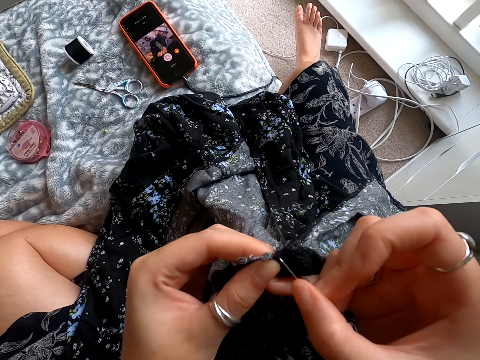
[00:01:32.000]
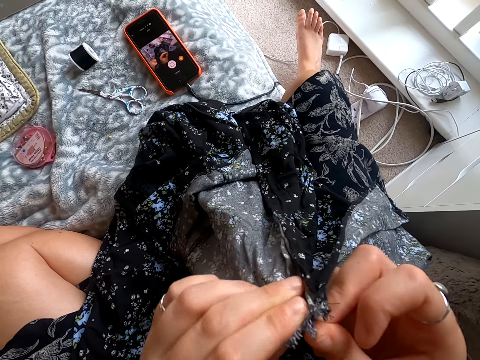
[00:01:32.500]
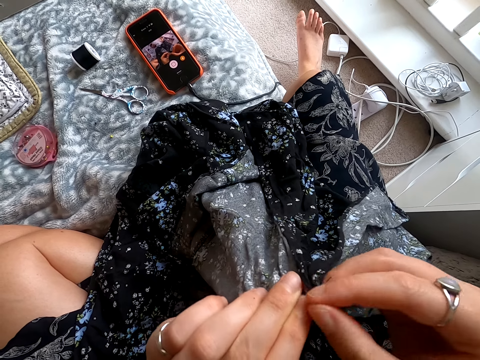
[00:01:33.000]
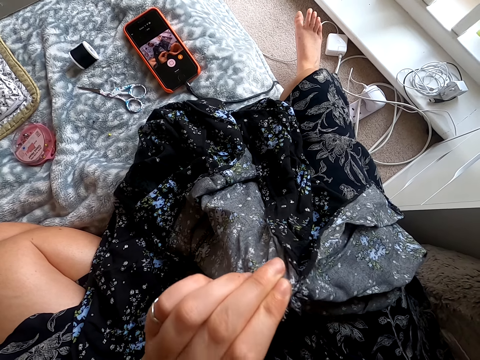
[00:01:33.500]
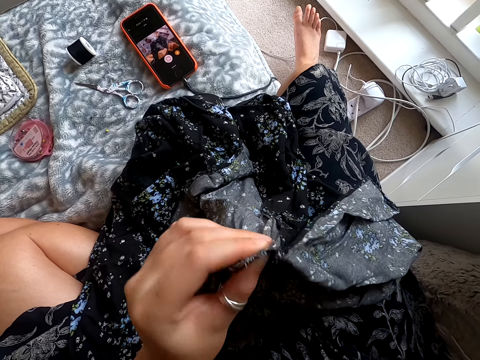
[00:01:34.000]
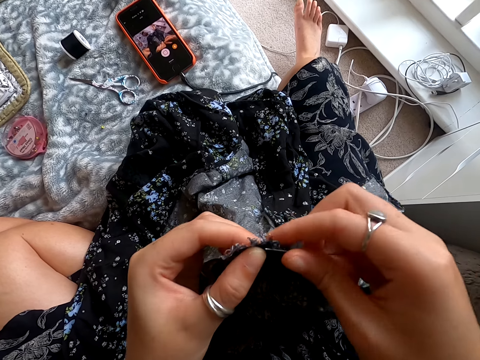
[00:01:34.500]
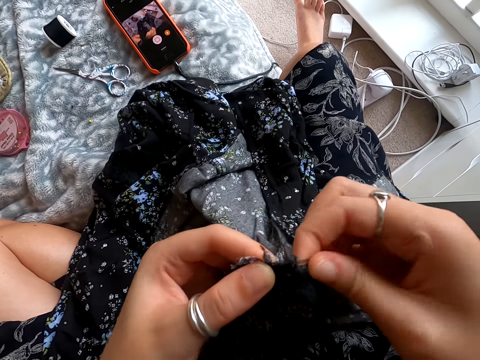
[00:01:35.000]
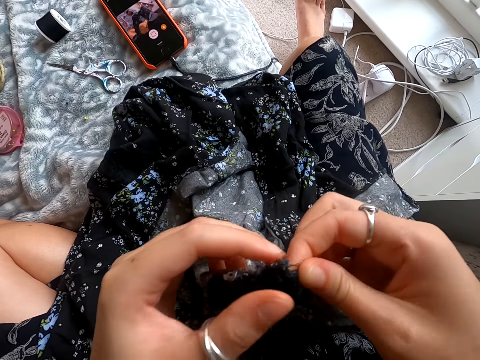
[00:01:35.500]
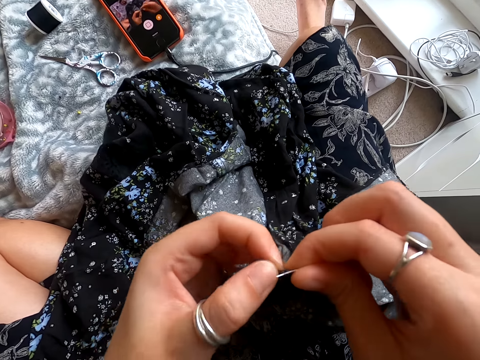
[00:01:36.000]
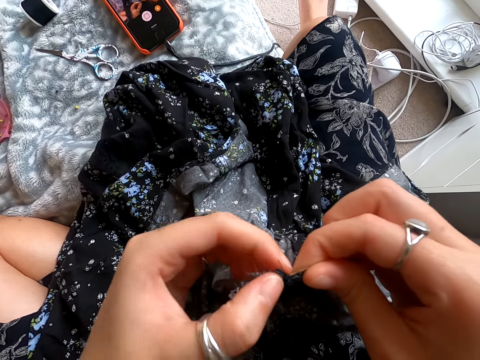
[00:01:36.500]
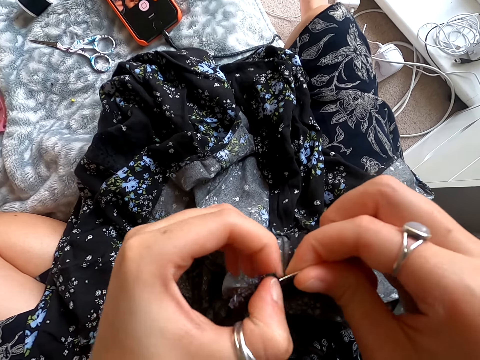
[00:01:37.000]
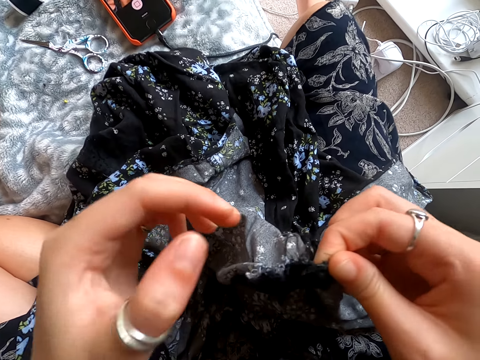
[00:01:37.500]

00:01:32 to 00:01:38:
The camera wearer sews the dress. They pull the needle with thread. They remove the thread from the dress.

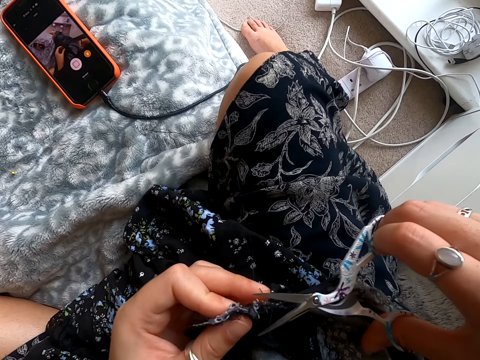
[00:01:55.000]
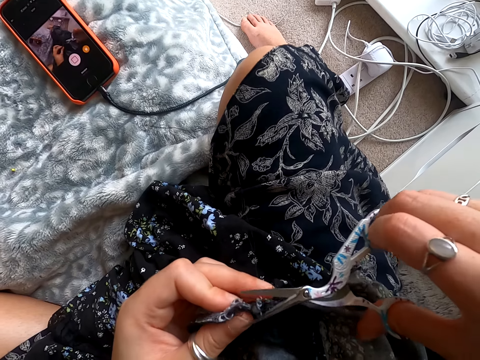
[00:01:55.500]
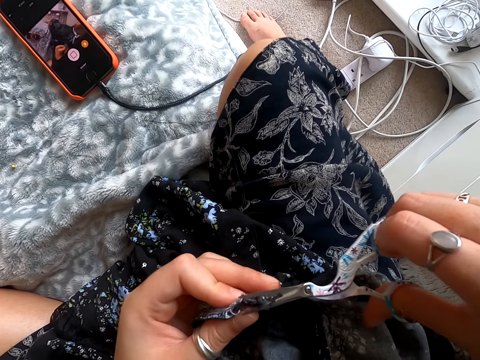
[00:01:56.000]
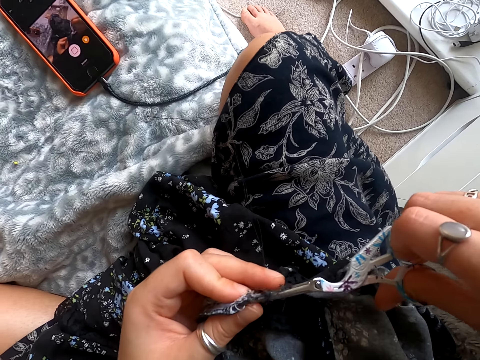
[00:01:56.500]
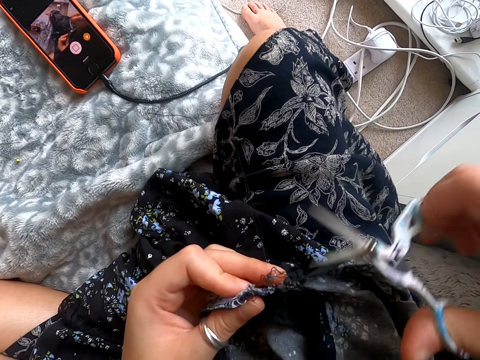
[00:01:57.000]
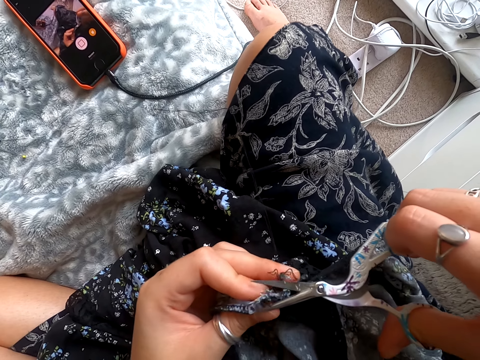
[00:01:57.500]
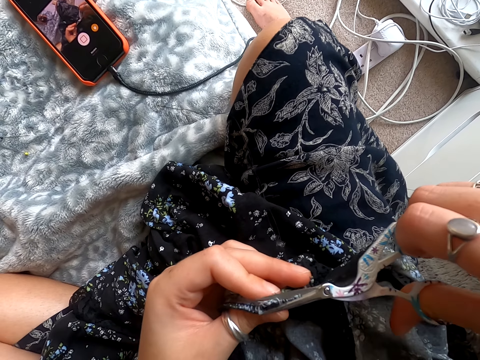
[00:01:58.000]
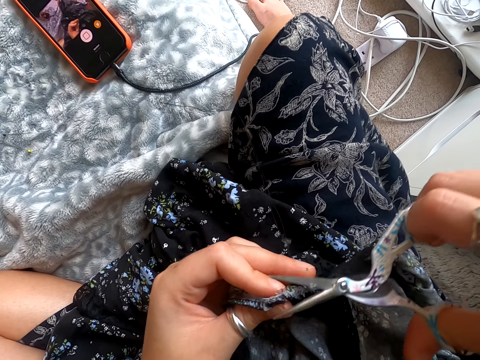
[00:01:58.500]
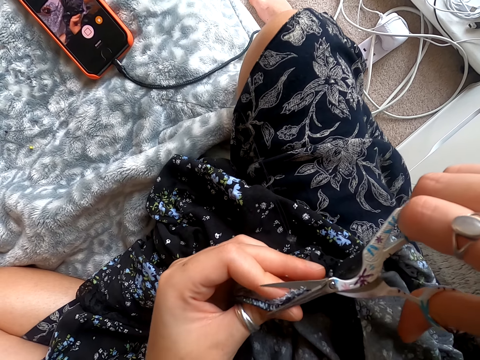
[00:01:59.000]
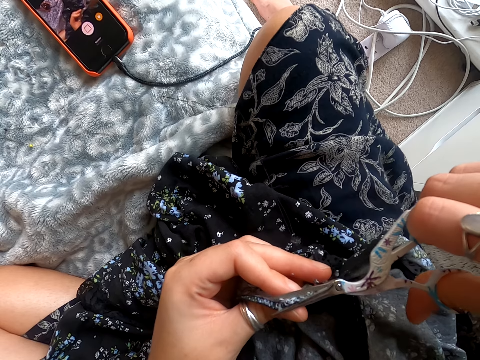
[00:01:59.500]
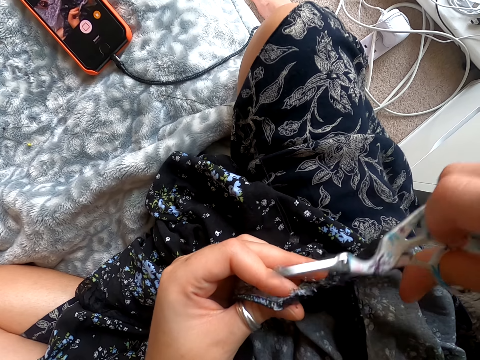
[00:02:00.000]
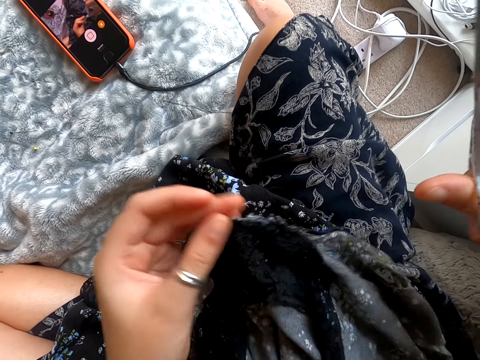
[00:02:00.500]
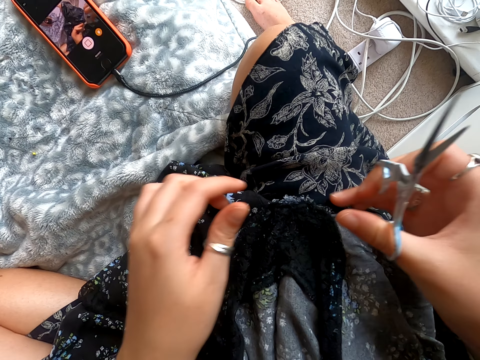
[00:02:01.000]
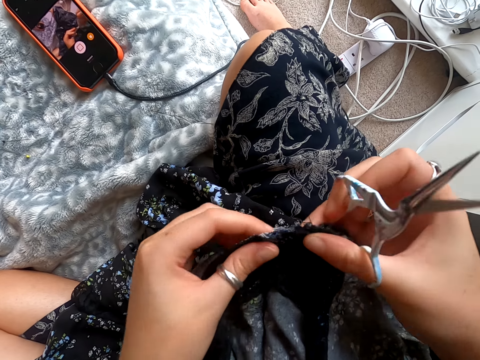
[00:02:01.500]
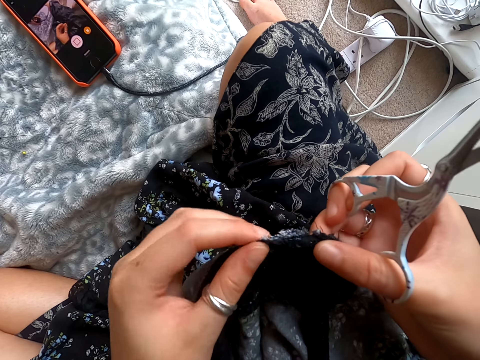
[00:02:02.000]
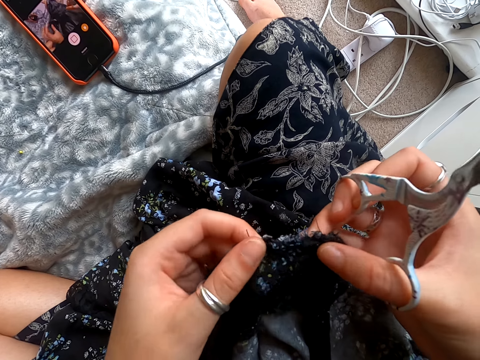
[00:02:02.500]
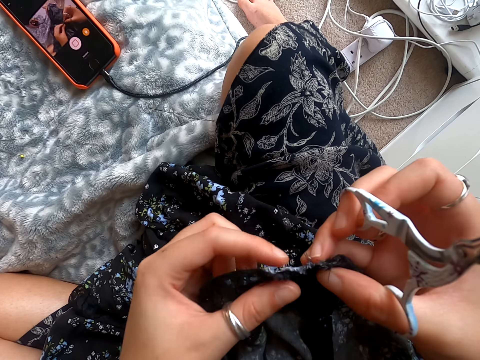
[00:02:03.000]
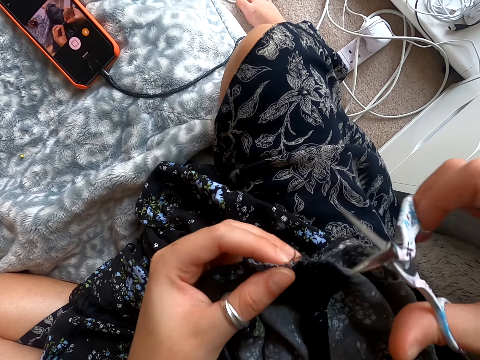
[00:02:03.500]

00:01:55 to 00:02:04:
The camera wearer cuts the cloth or dress with scissors. They remove the thread from the dress. They touch the dress.

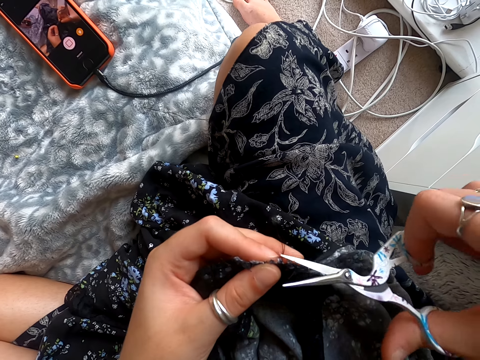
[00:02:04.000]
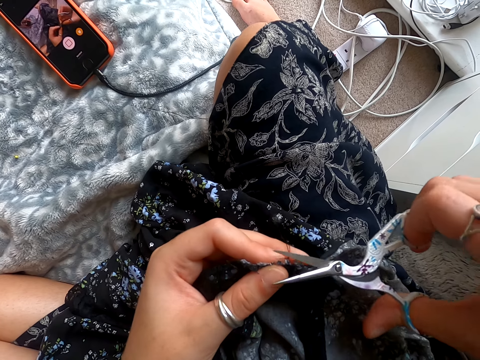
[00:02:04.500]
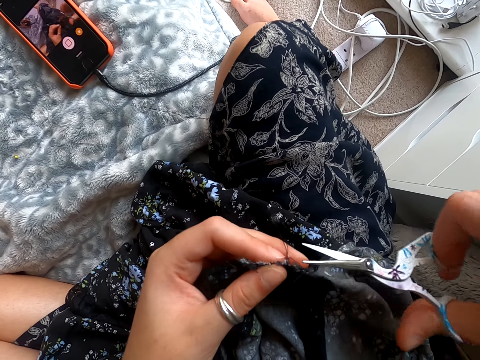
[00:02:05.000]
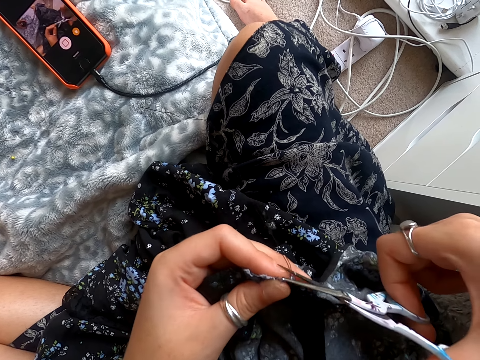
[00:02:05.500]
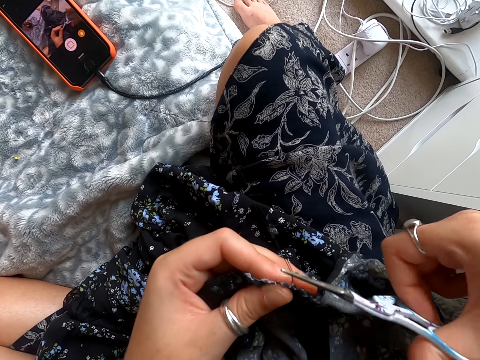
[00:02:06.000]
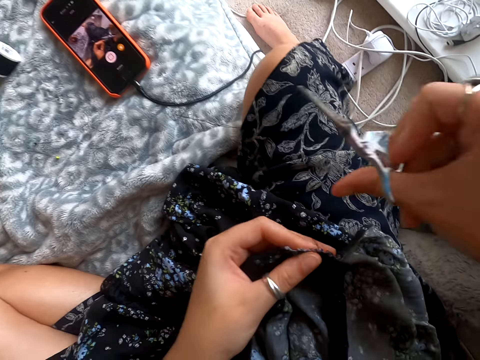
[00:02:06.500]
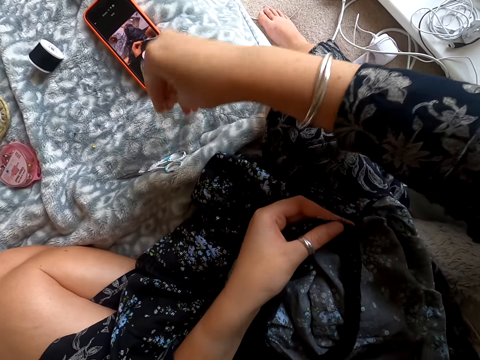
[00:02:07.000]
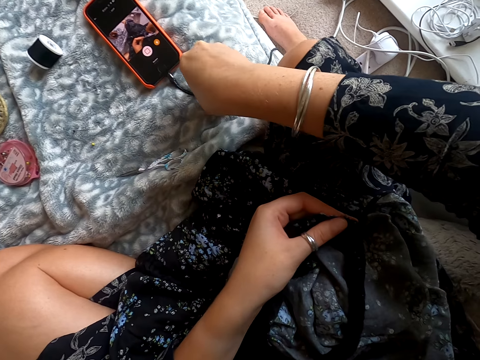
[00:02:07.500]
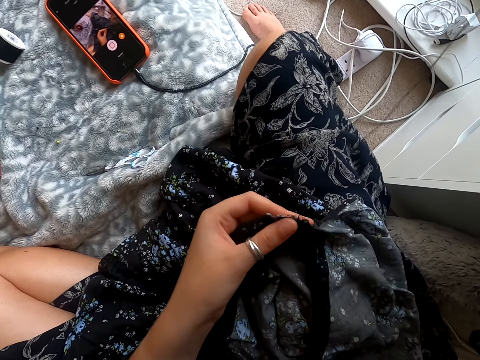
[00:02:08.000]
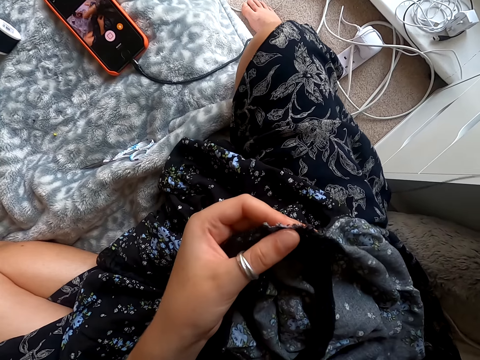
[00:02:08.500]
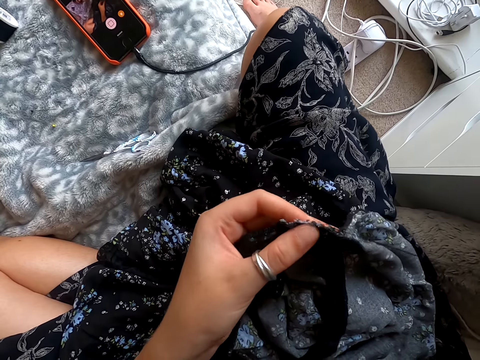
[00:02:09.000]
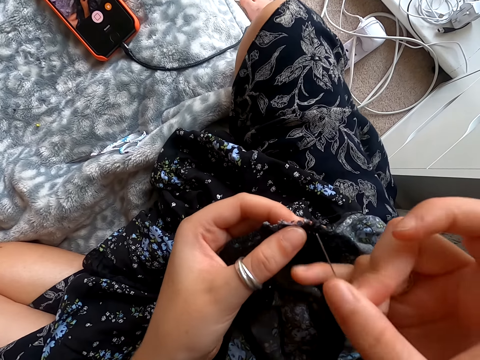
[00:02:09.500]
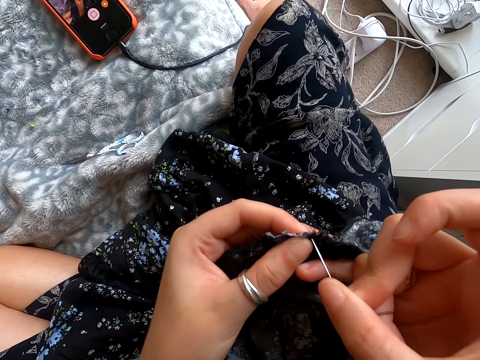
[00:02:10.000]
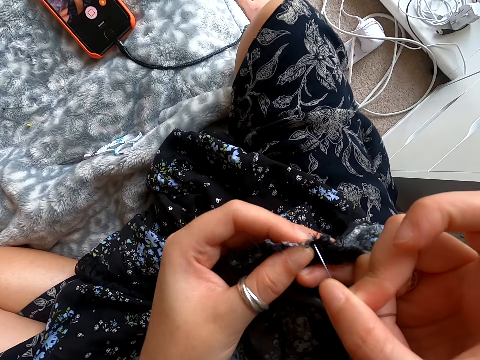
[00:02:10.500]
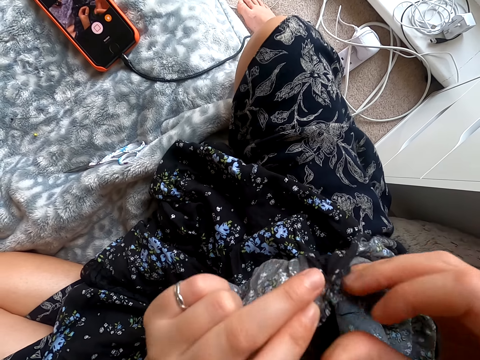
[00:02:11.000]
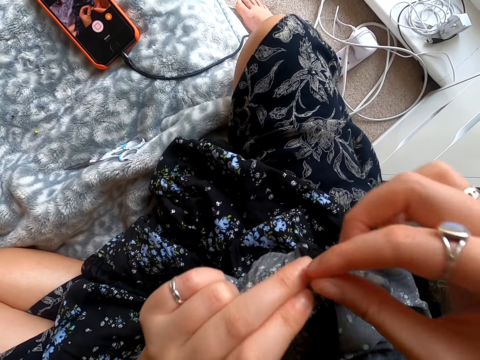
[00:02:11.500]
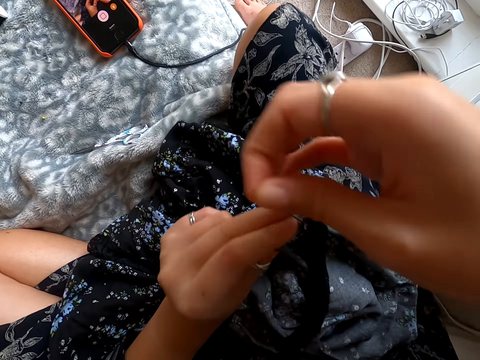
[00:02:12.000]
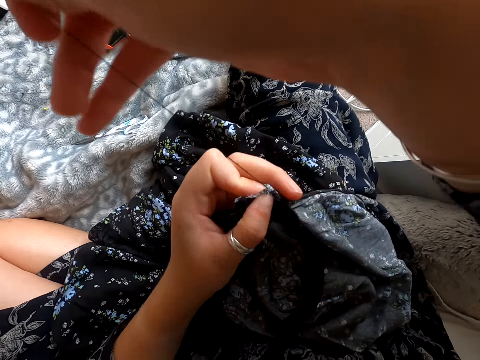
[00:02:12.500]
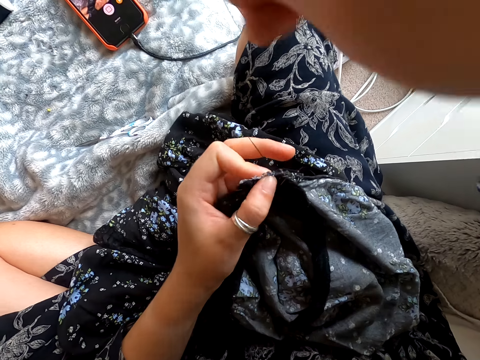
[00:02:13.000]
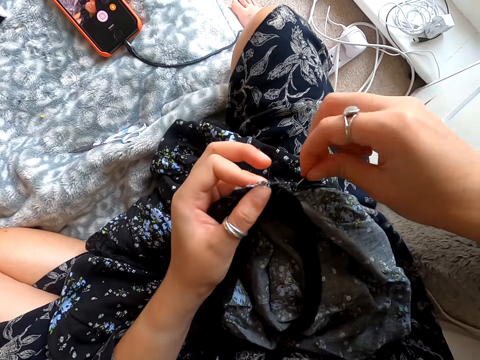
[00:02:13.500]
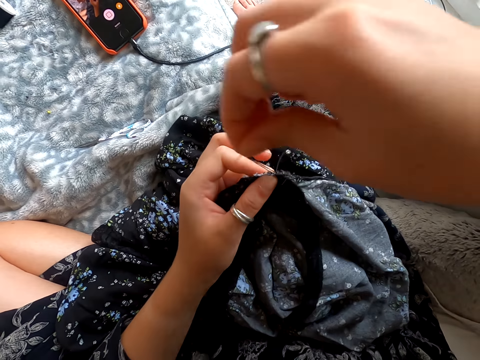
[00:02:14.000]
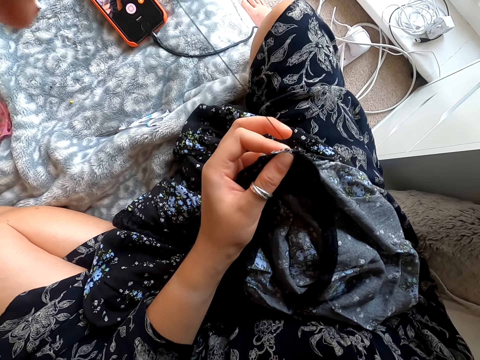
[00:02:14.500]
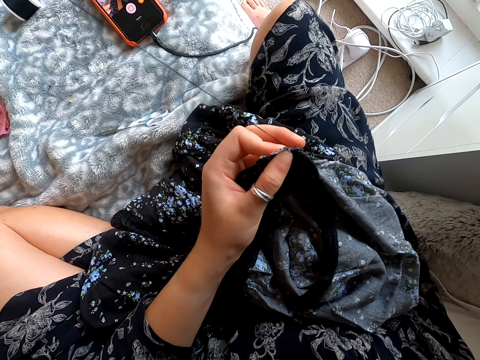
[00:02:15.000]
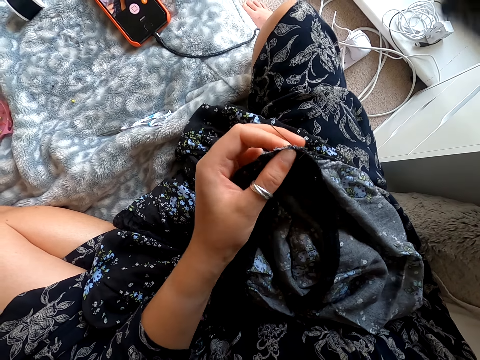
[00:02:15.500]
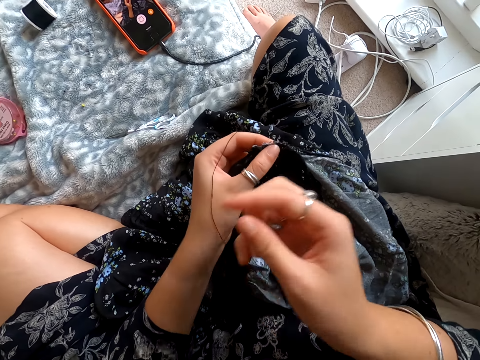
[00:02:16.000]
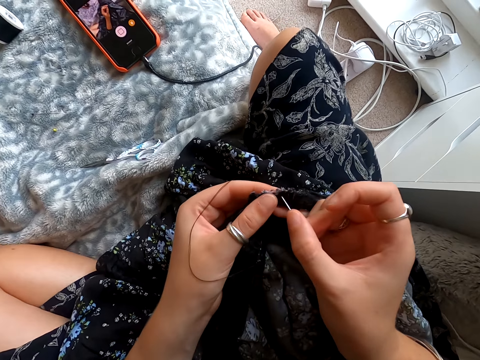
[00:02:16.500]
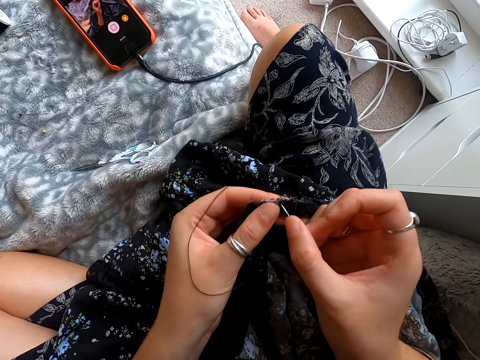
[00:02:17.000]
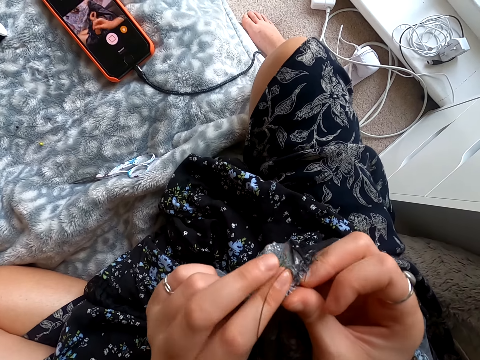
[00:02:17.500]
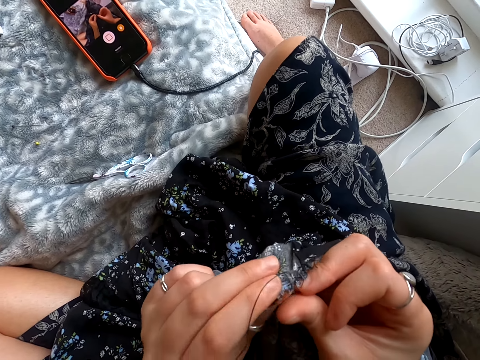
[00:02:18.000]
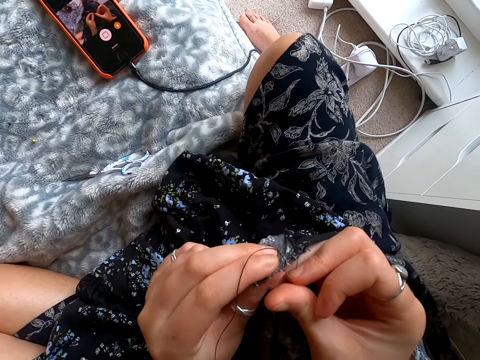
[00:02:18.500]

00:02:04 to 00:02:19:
The camera wearer cuts the dress. They put the scissors down. They pick up the needle. They sew the dress. They pull the needle with thread. They sew the dress.
